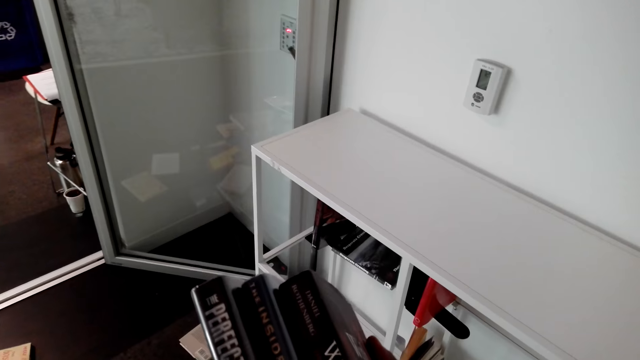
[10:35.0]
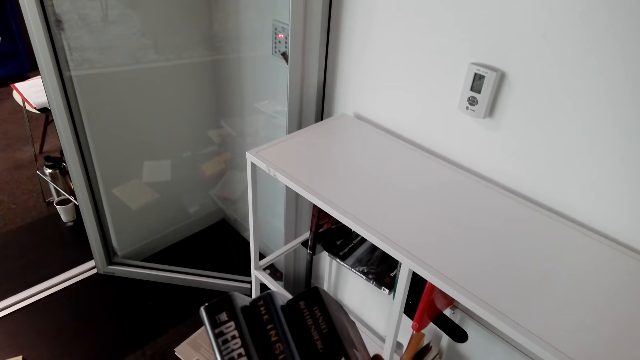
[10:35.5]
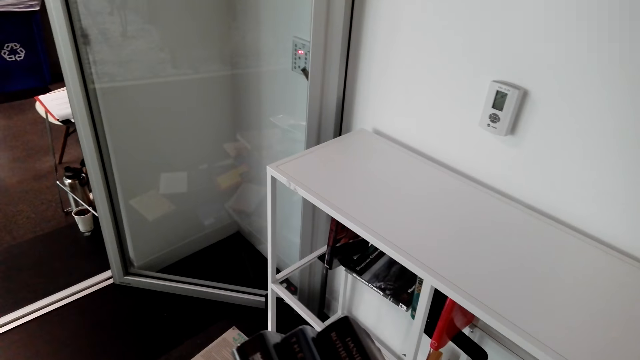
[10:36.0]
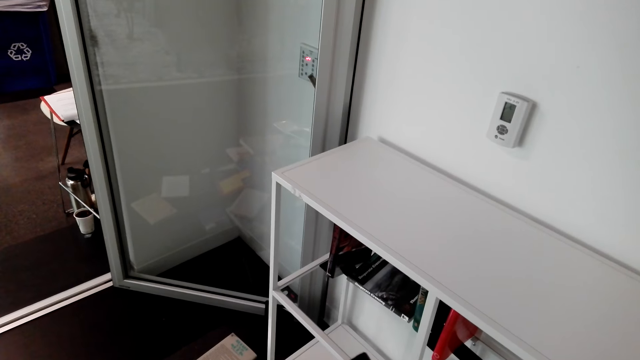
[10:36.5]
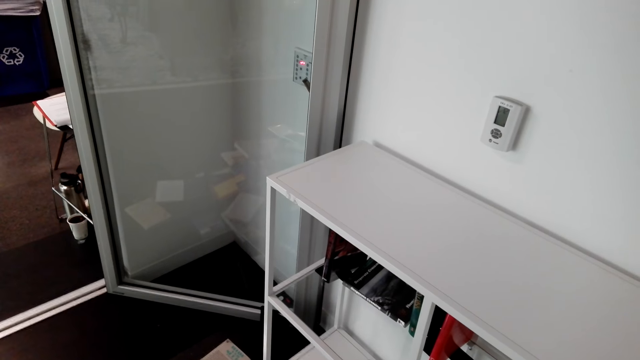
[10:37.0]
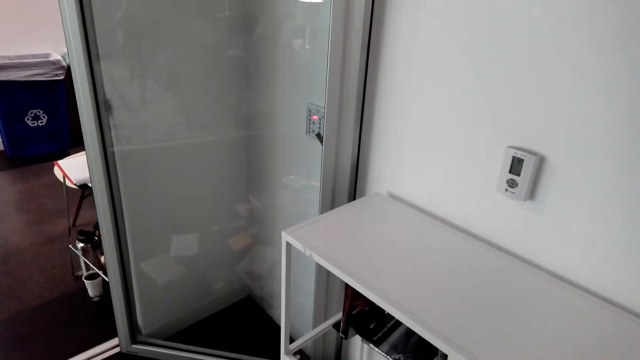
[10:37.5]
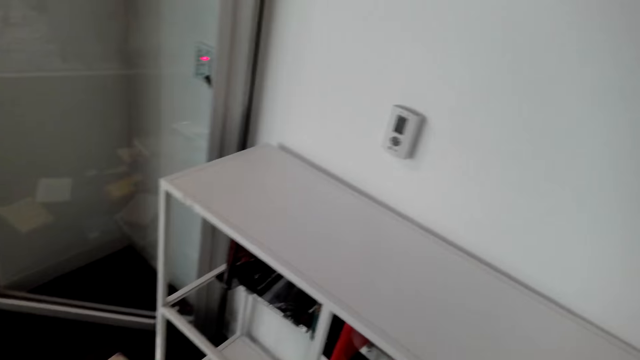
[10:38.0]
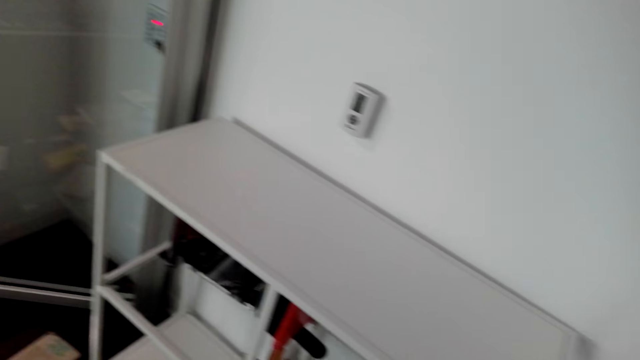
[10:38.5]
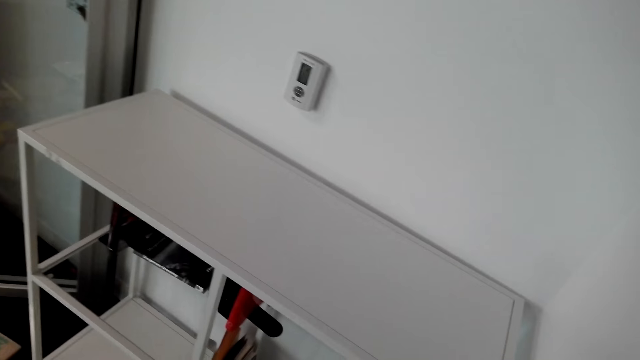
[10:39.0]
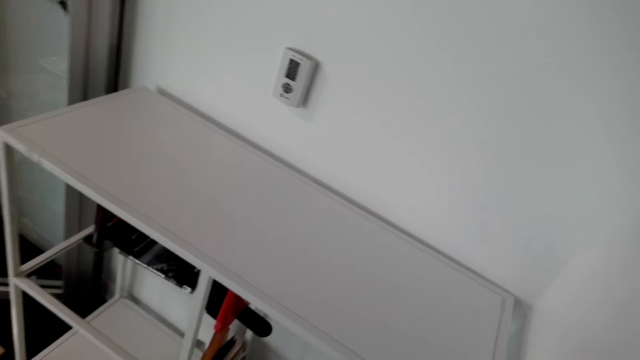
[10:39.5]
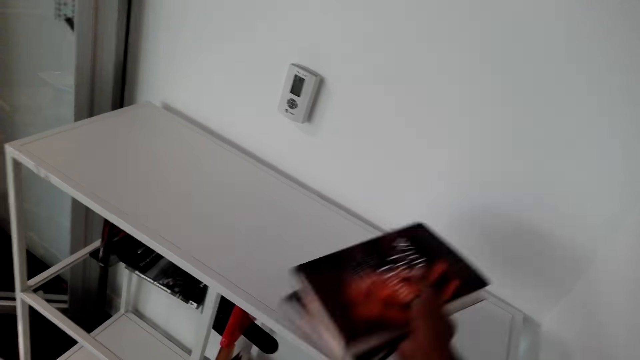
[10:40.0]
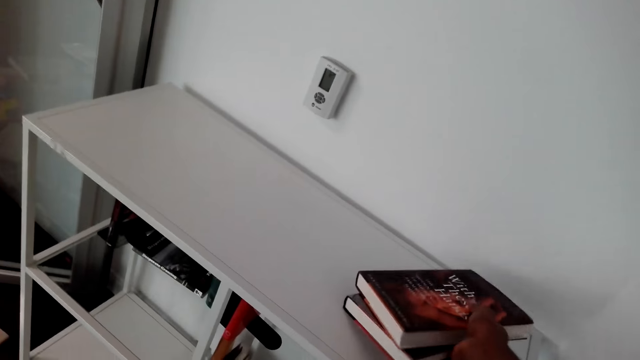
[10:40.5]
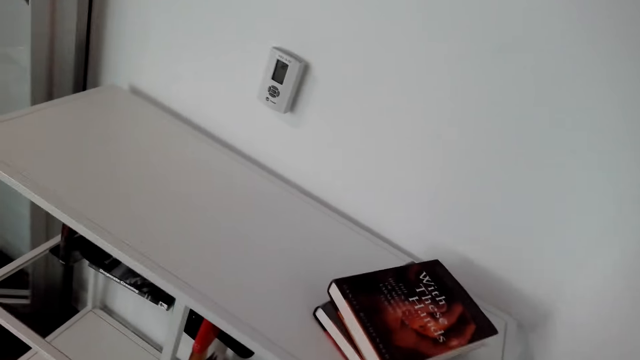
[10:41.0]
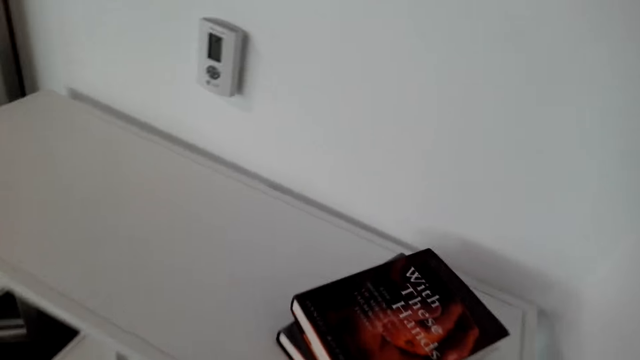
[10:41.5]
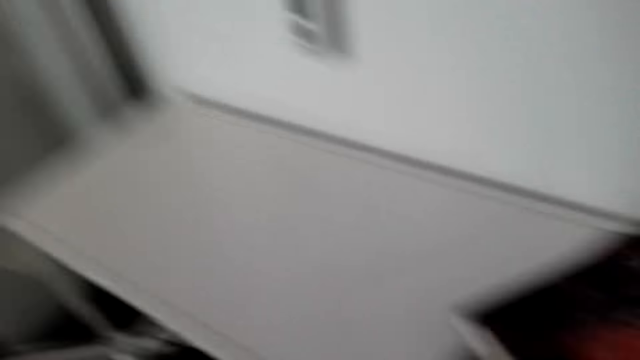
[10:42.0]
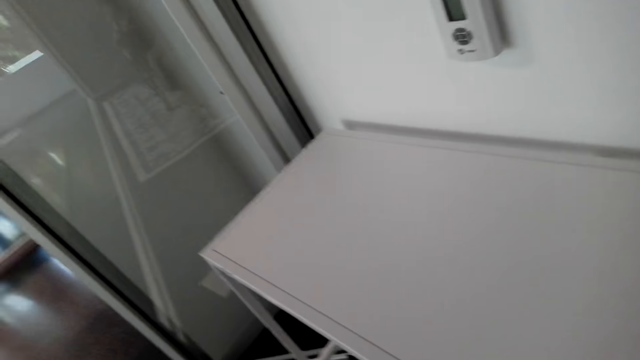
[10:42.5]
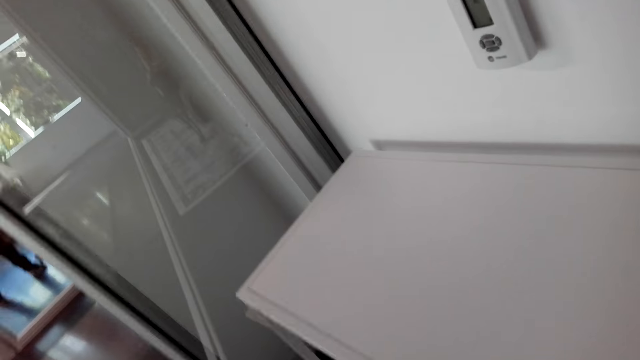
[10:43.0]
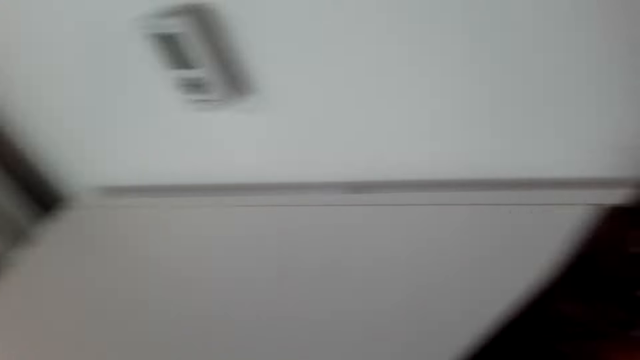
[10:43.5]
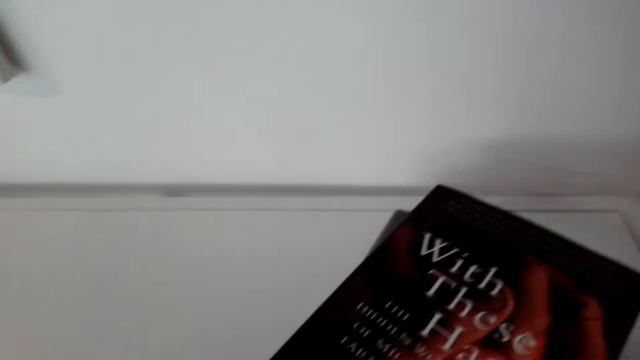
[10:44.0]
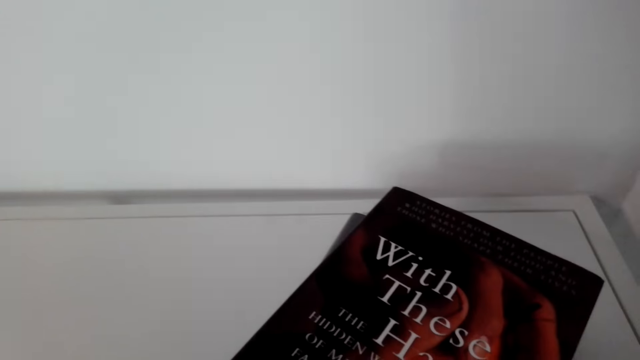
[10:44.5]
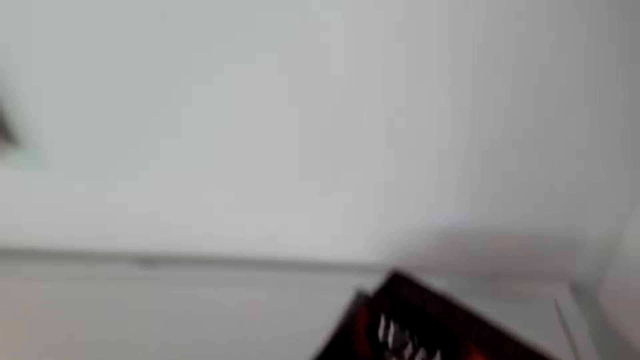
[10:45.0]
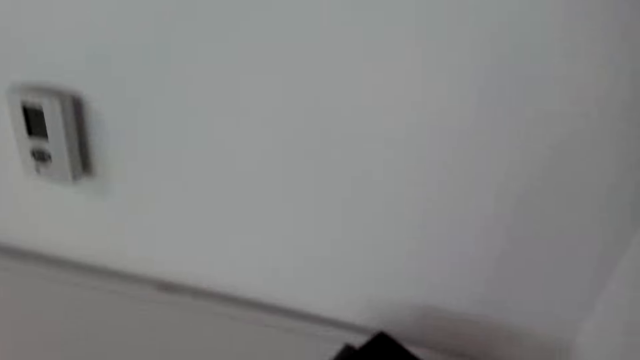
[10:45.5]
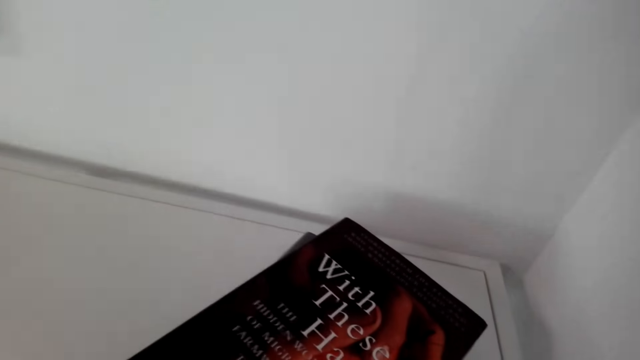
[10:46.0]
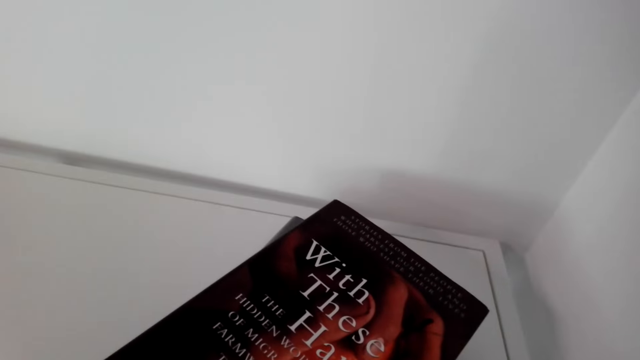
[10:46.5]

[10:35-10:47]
The camera wearer holds books. They look at the books. They turn around. They put the books on the shelf. They turn around.

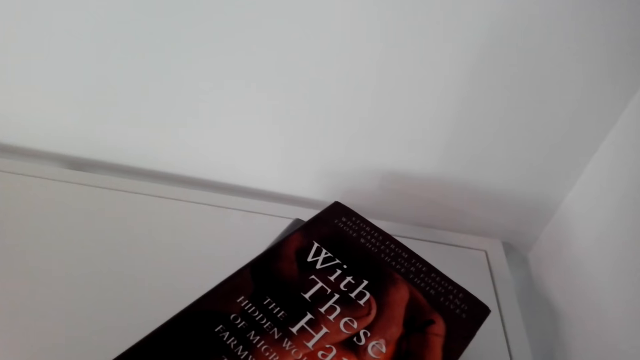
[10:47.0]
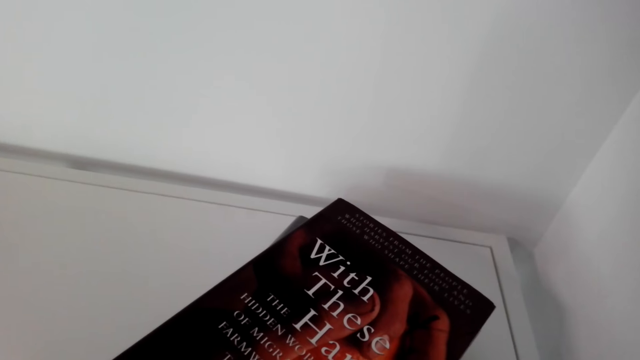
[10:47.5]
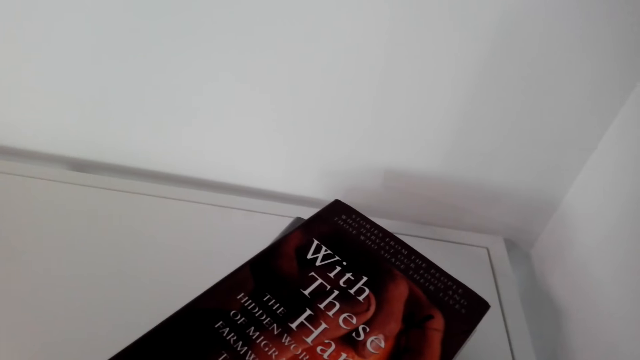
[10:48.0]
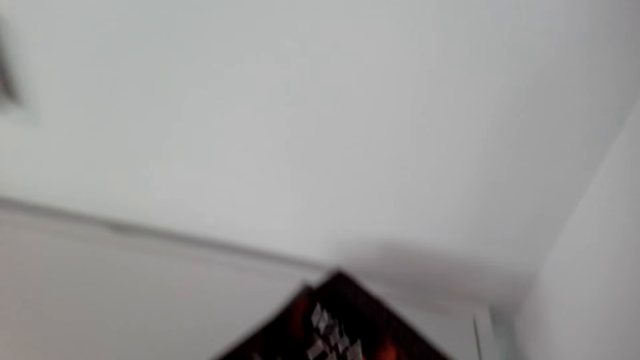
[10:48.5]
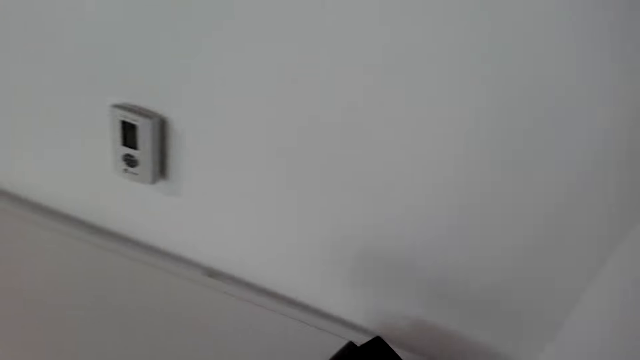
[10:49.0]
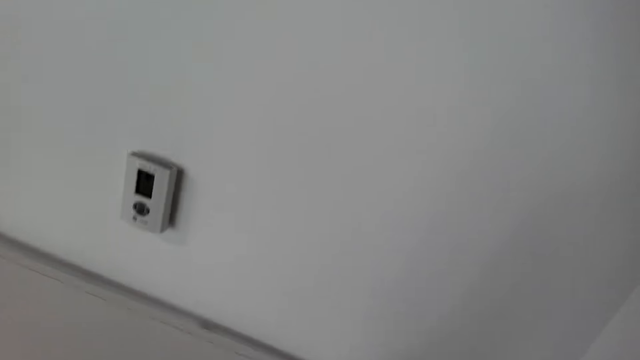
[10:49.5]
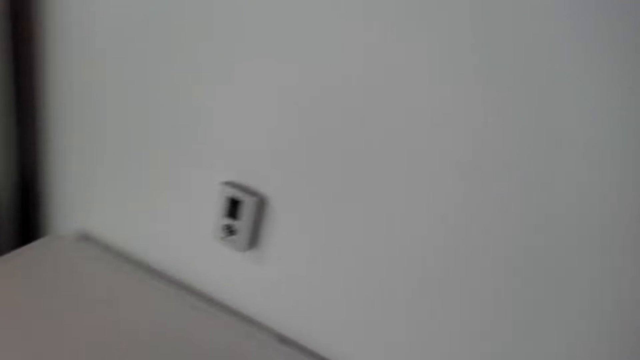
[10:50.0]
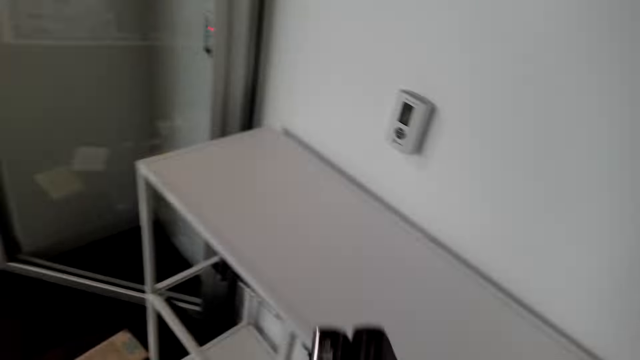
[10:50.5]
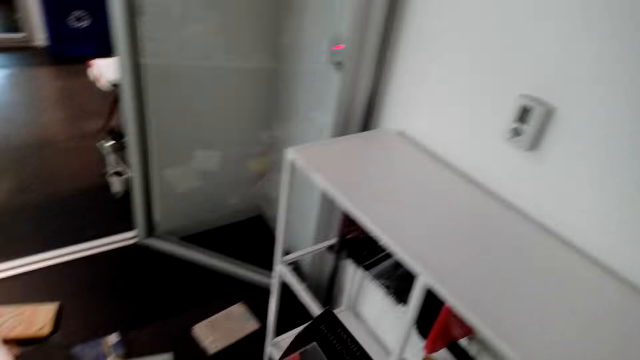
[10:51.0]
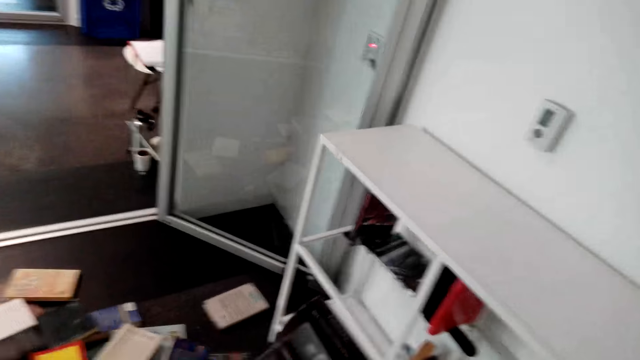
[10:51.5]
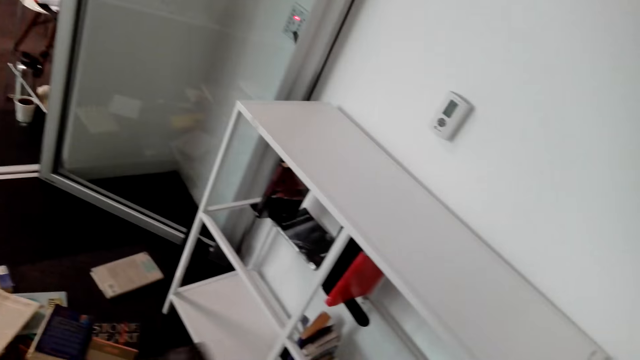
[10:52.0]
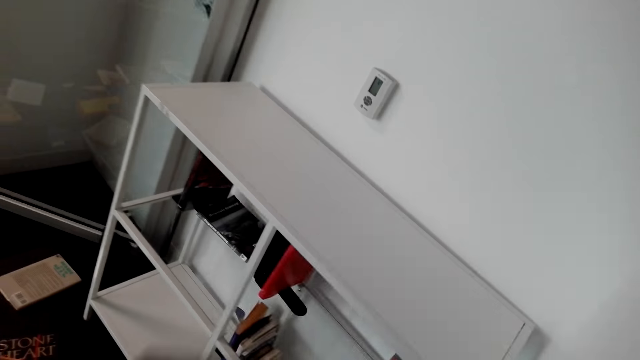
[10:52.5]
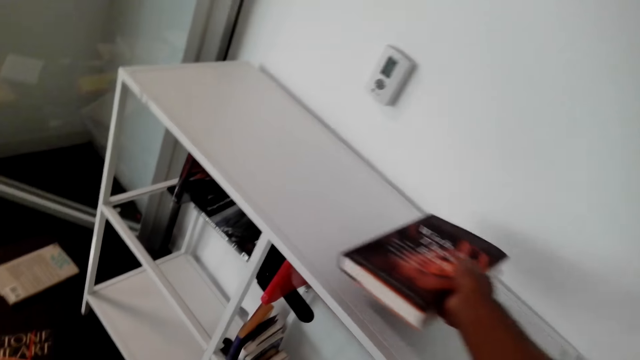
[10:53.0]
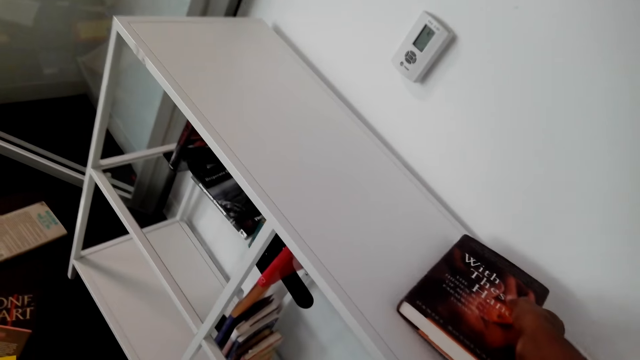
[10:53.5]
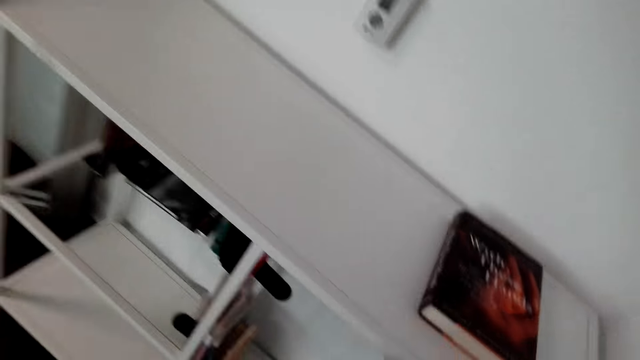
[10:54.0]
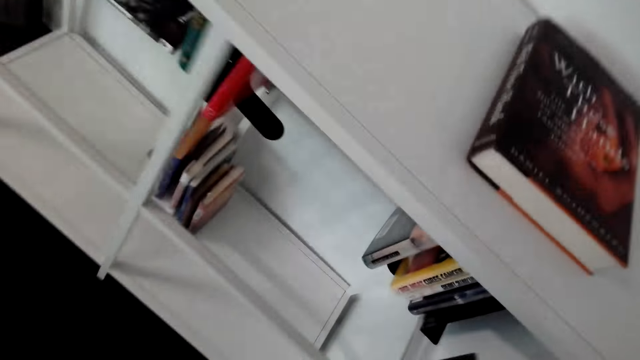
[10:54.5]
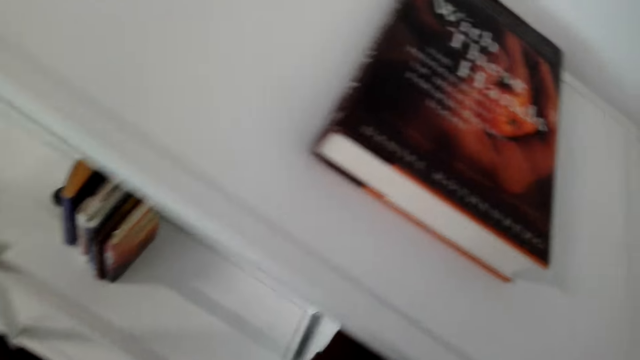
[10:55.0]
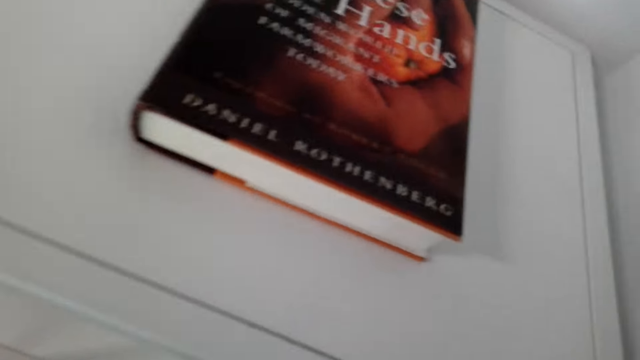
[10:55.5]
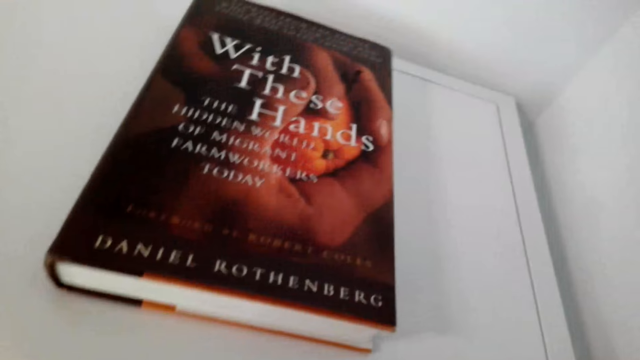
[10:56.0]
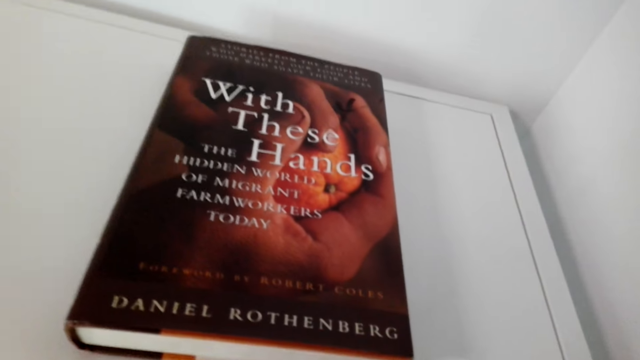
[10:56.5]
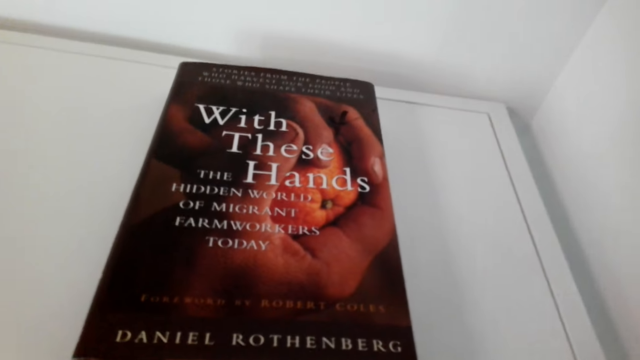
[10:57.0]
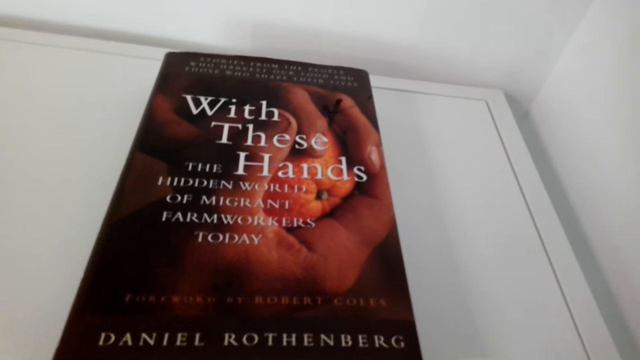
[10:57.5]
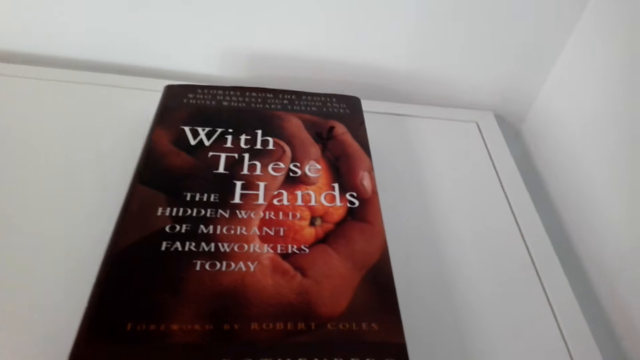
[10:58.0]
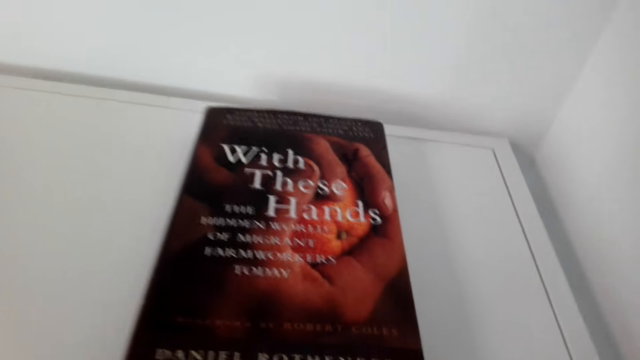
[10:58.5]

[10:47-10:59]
The camera wearer holds the books. They put a book on top of the shelf. They turn around. They look at the book.
